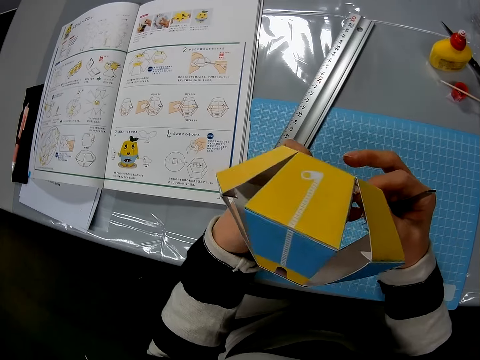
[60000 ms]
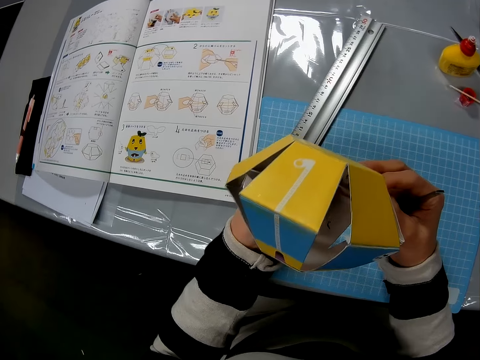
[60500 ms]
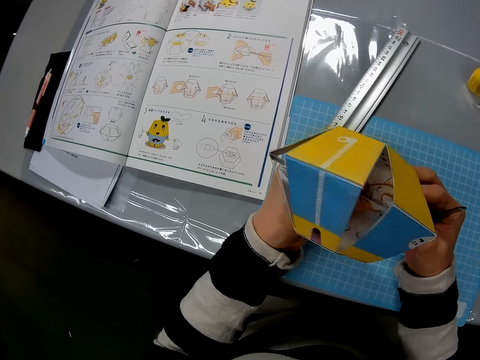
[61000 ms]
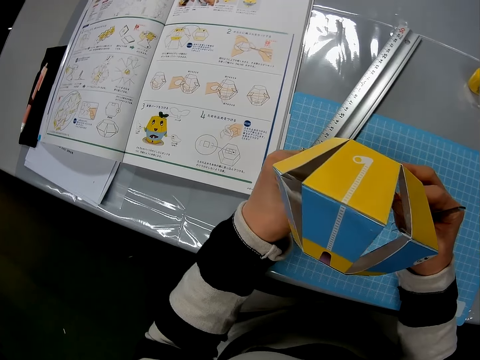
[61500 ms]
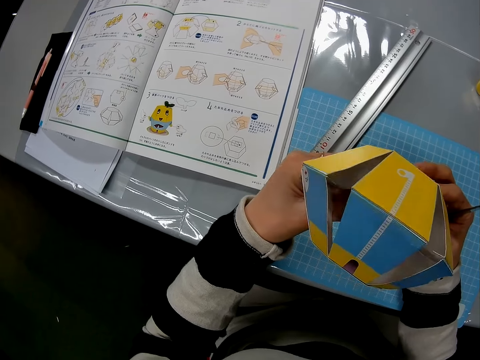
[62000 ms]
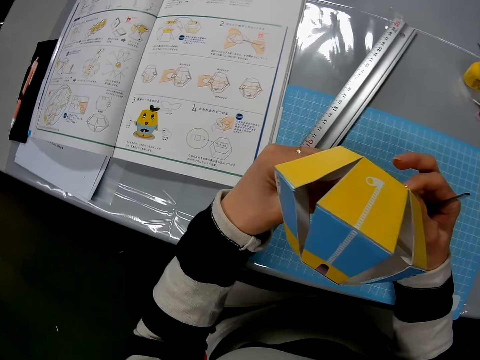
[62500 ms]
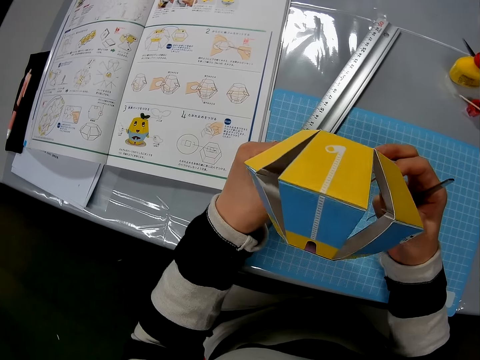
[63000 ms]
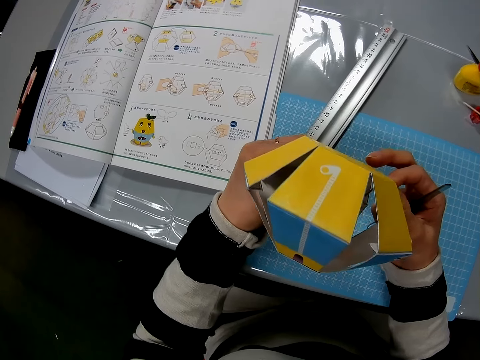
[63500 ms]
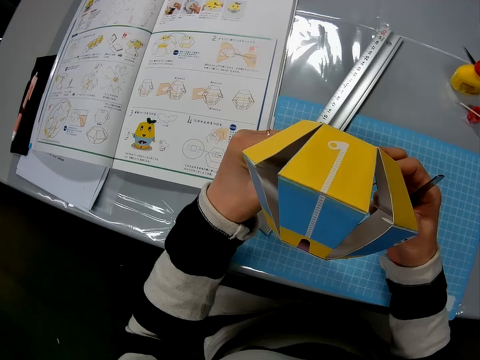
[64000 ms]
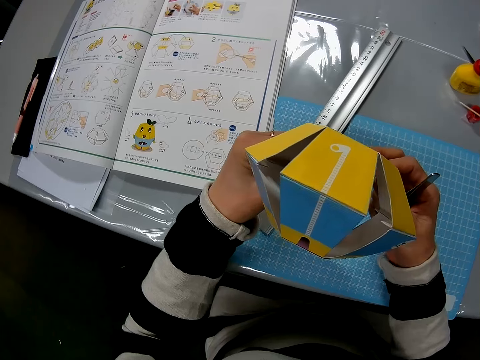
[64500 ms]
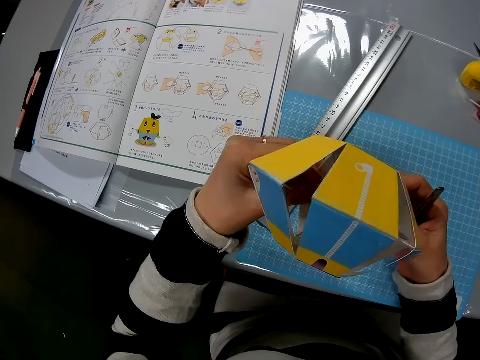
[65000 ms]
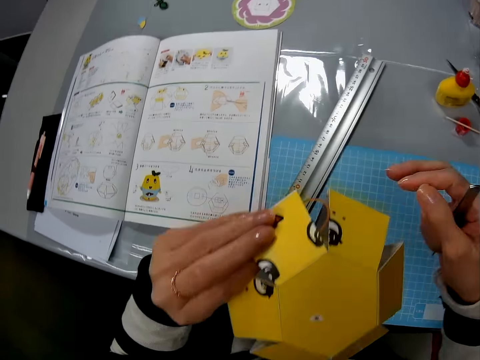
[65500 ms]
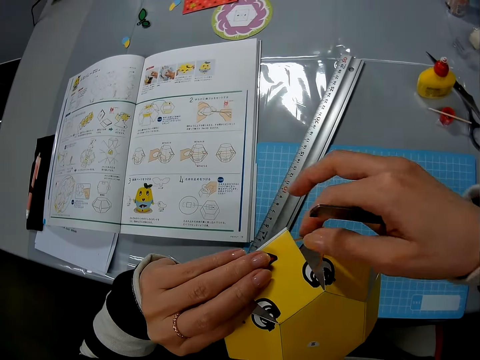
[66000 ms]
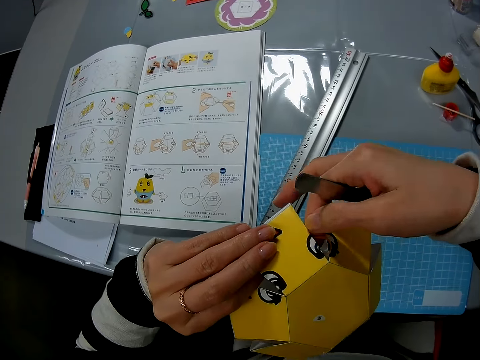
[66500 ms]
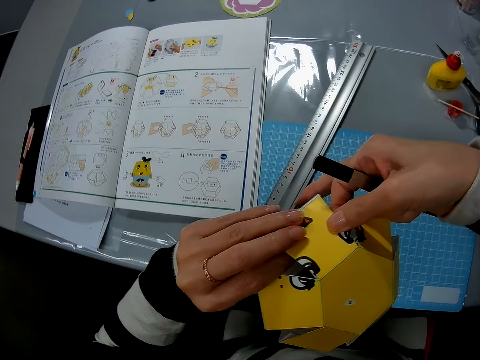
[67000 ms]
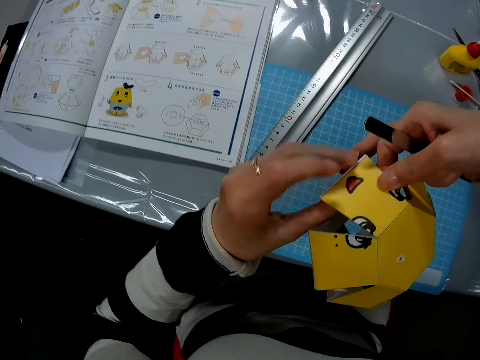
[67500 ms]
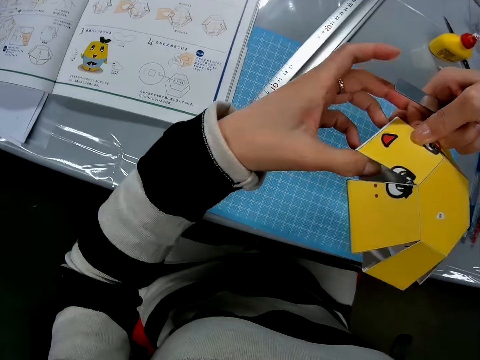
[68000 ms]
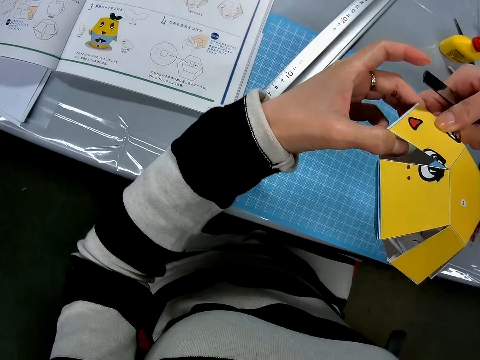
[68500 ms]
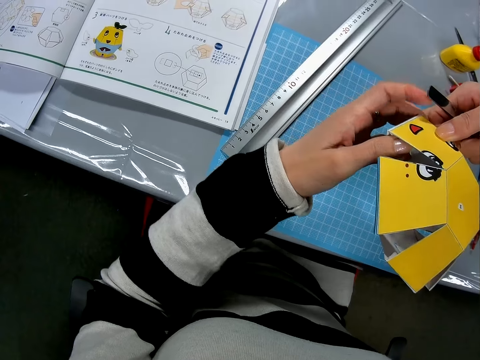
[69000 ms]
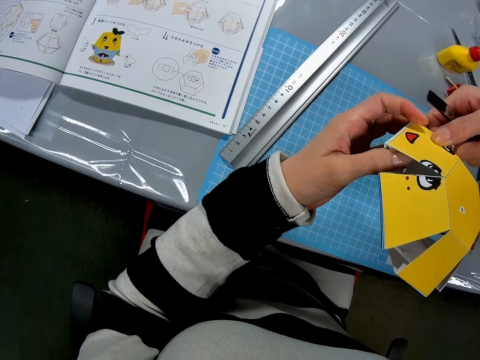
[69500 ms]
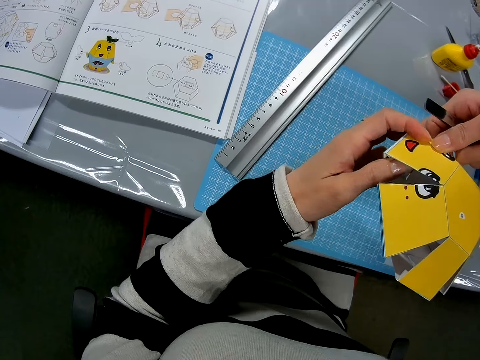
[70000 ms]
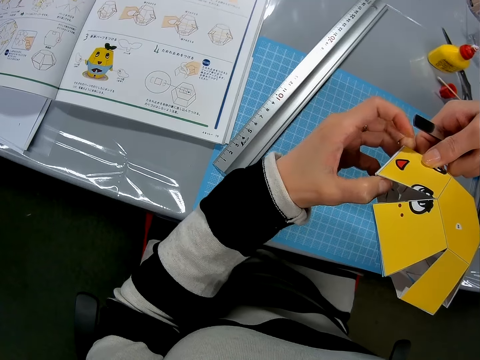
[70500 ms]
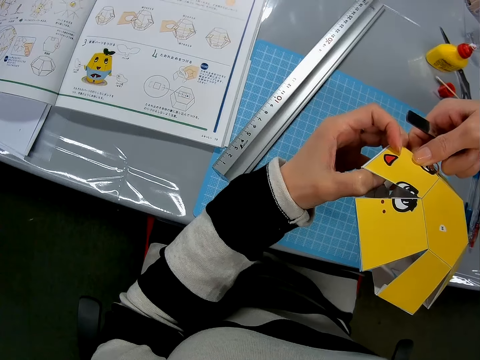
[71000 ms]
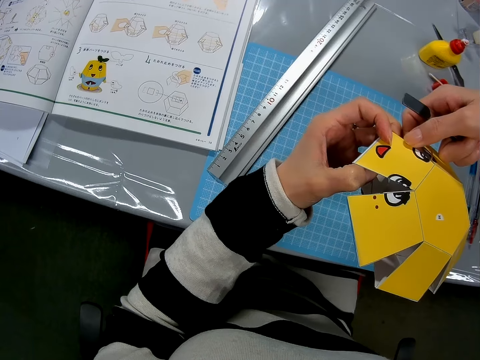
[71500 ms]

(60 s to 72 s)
The camera wearer turns a paper craft or yellow art carton. They hold the rubber band to the yellow art carton. They press the rubber band on the paper craft.

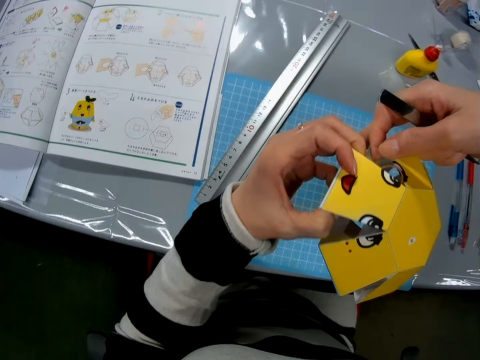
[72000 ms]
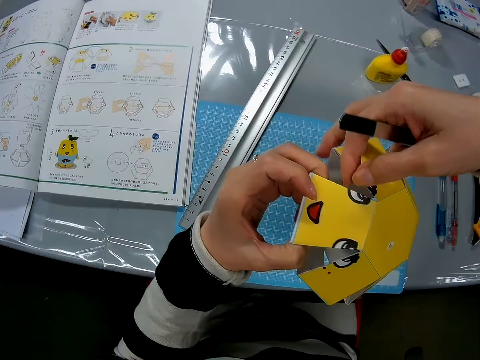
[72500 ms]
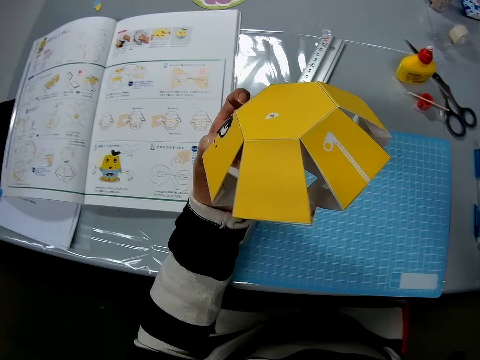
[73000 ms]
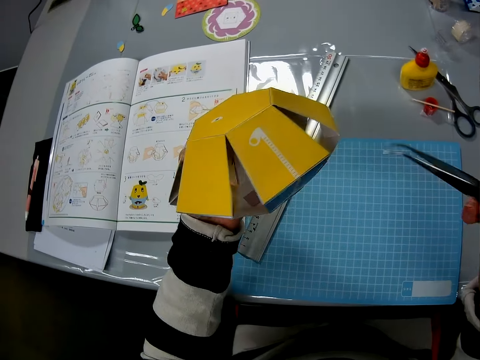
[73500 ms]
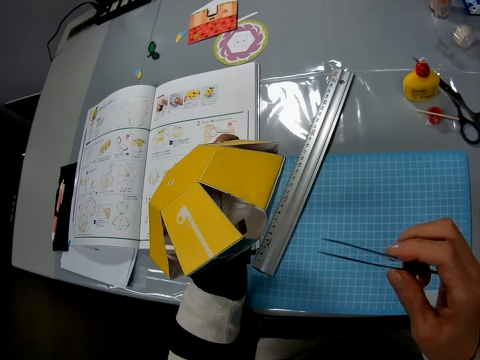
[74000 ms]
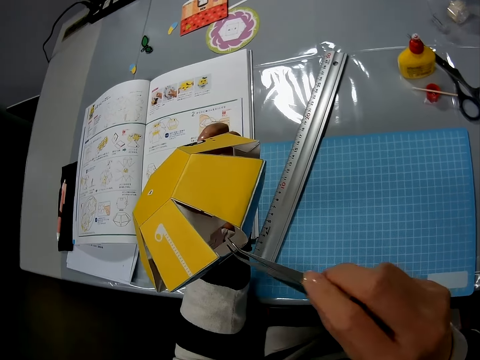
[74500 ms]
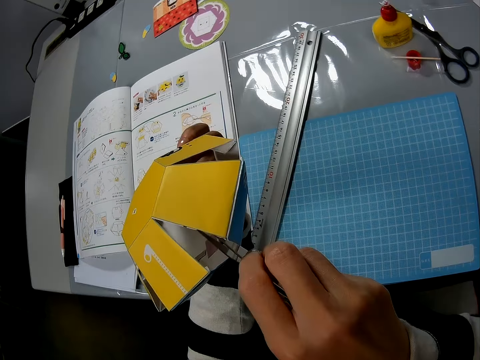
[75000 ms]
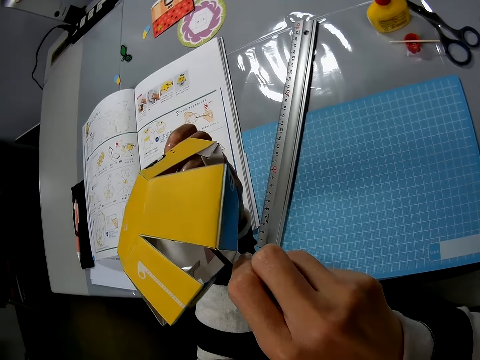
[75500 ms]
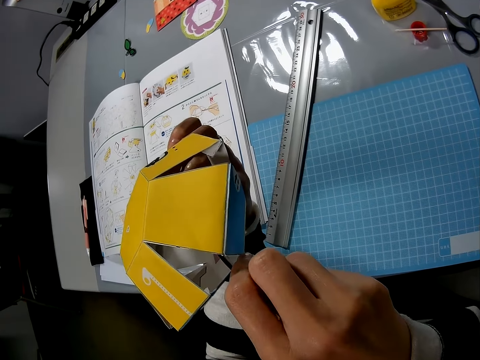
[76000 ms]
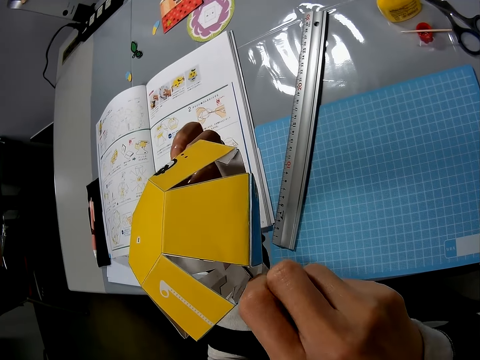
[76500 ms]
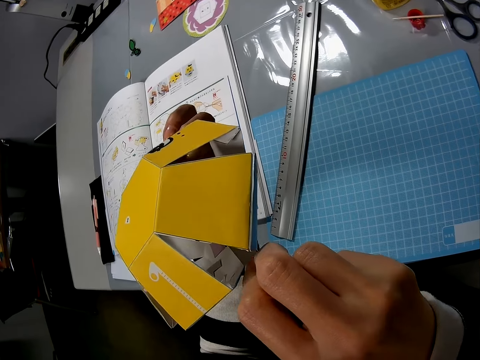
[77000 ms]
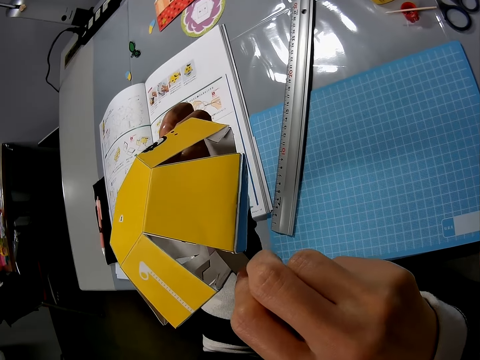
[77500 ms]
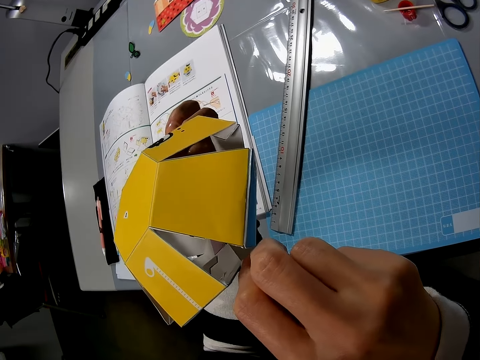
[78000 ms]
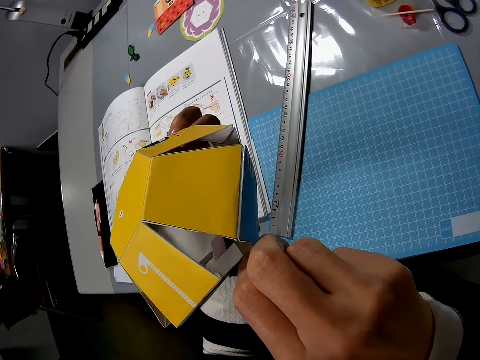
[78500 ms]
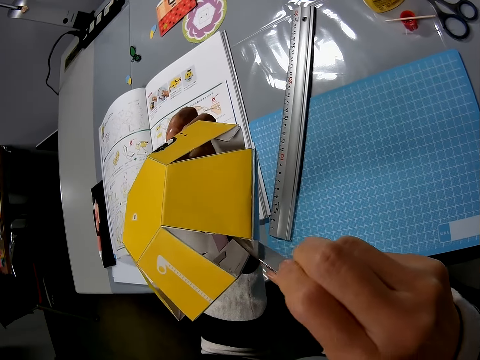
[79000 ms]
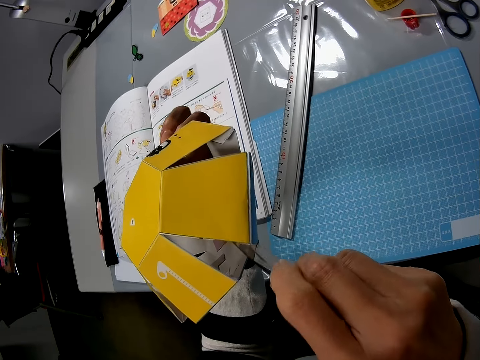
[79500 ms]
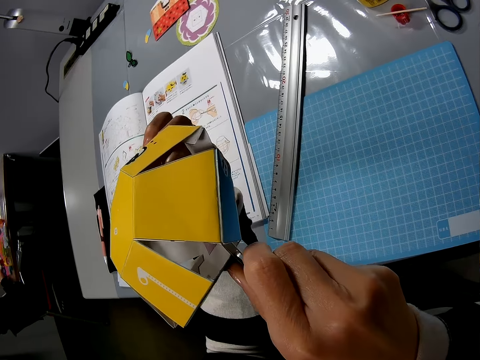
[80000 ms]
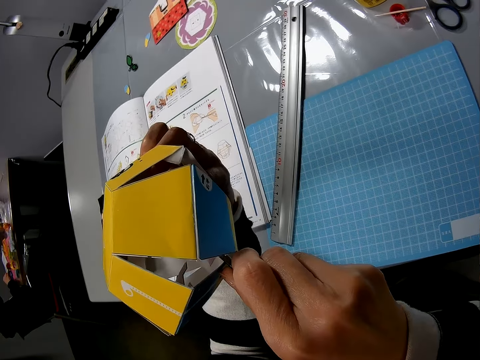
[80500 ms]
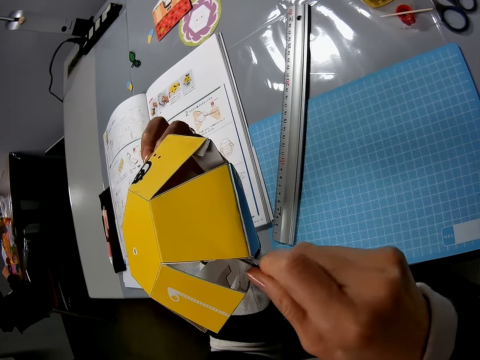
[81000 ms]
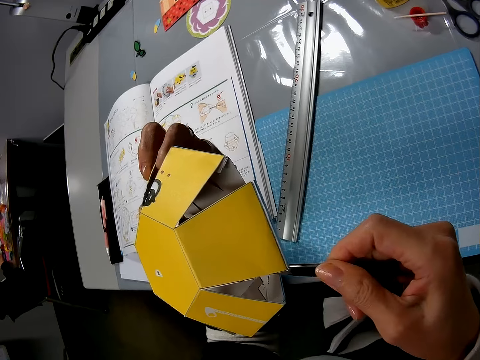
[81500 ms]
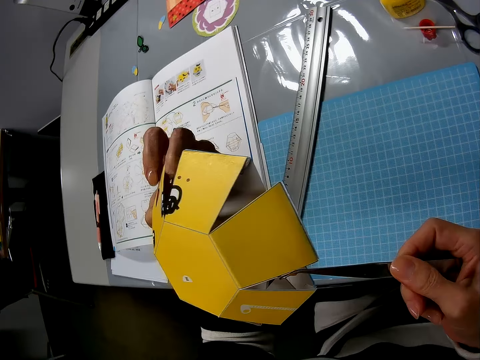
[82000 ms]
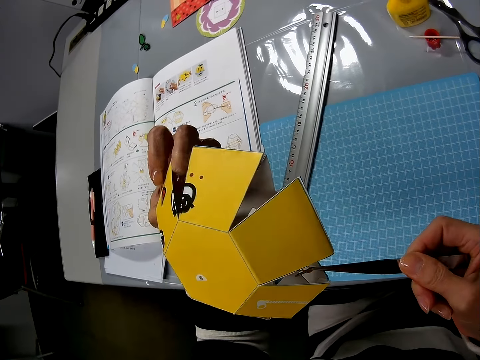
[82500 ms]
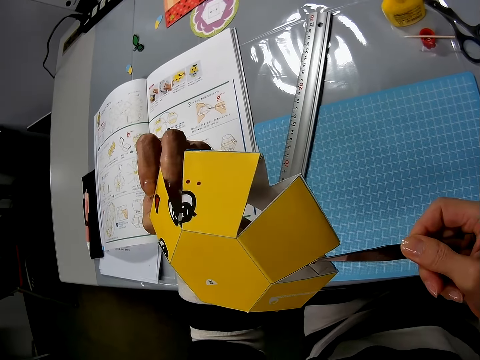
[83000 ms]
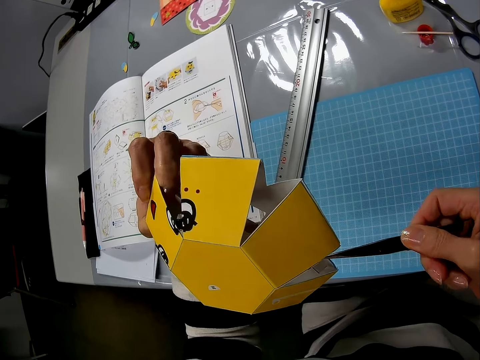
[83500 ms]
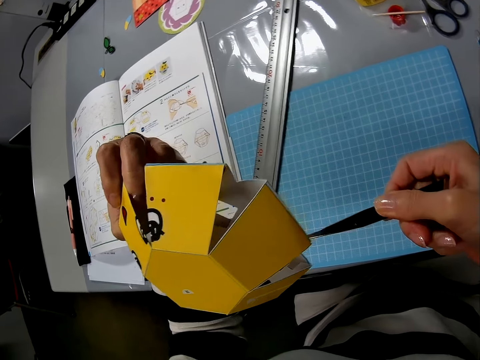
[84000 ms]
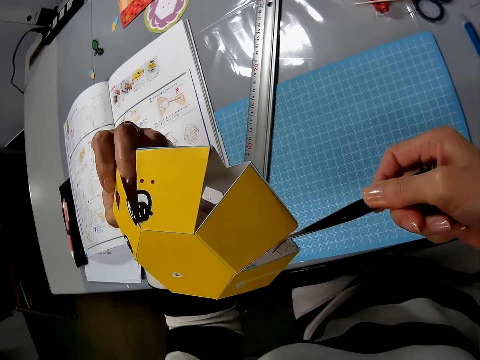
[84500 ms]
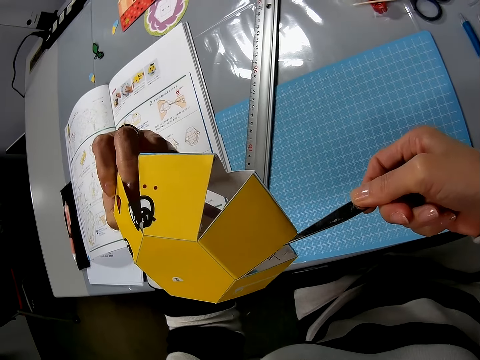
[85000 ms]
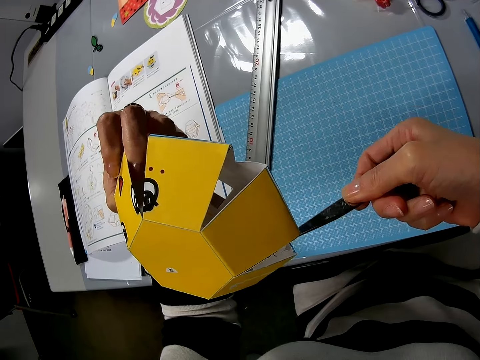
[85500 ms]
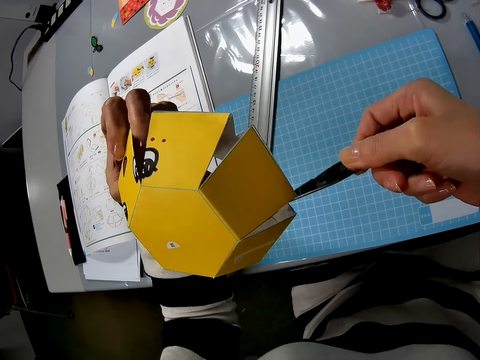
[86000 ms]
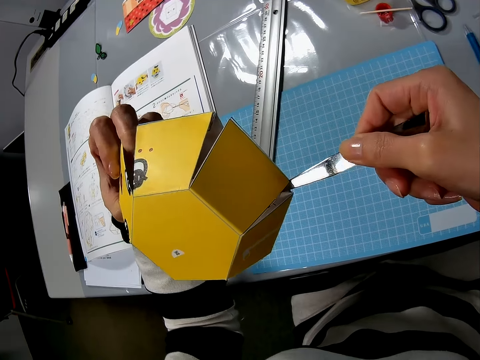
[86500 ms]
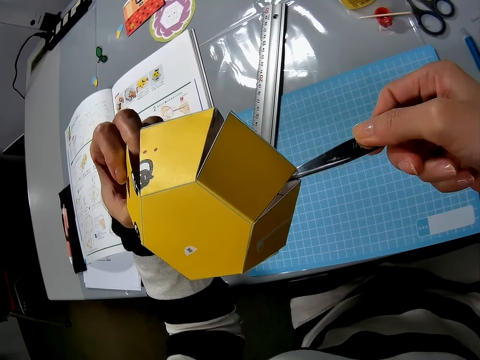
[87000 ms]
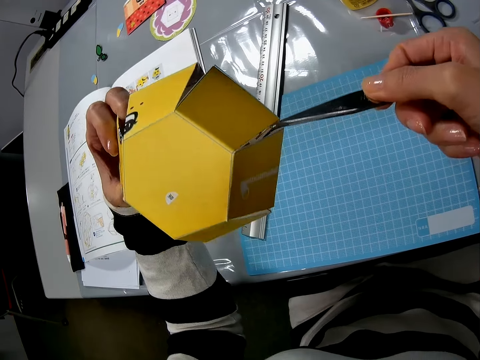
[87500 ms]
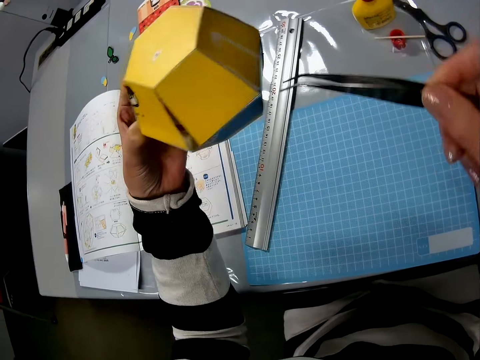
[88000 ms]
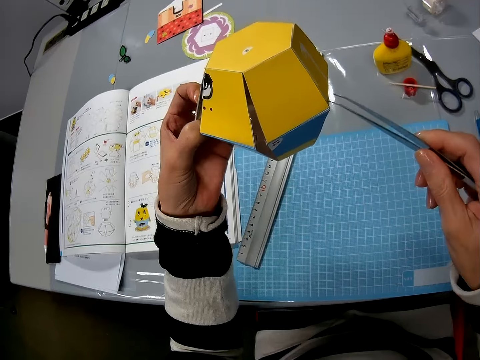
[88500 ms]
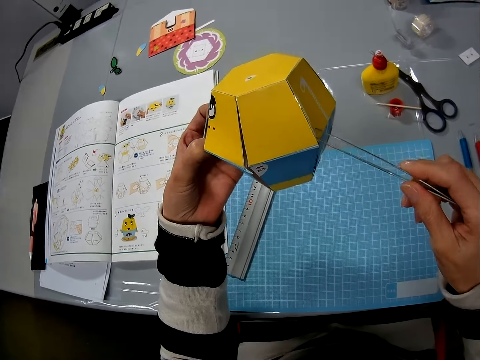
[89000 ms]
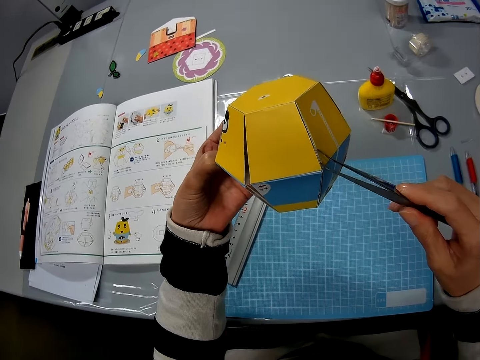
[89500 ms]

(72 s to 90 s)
The camera wearer turns a paper craft or yellow art carton. They insert the tweezers into the yellow art carton. They pull the rubber band into the yellow art carton with the tweezers. They hook the rubber band to the paper craft.
